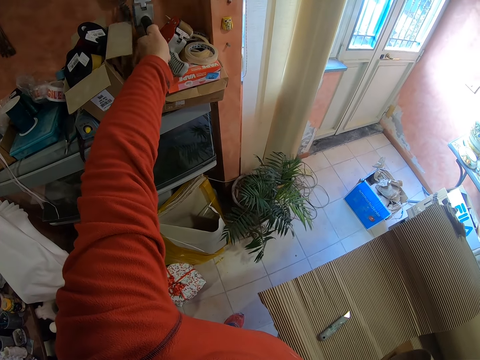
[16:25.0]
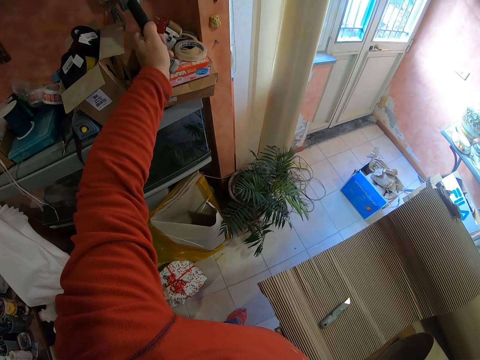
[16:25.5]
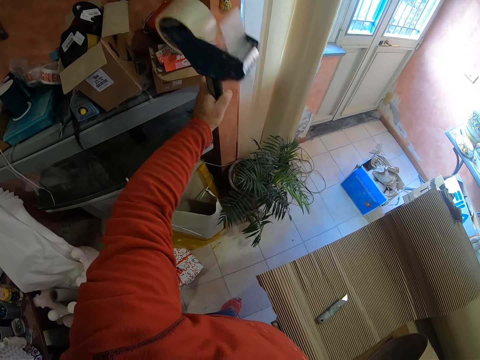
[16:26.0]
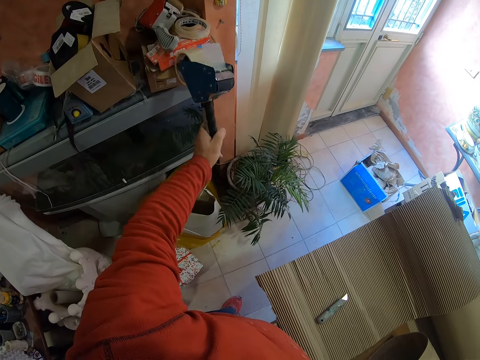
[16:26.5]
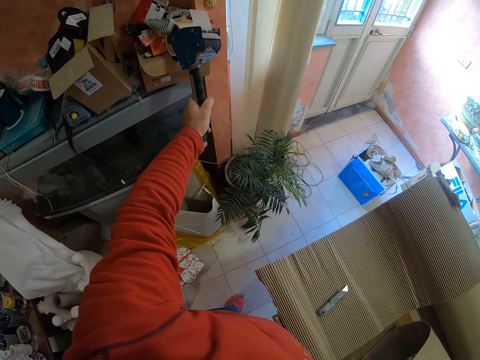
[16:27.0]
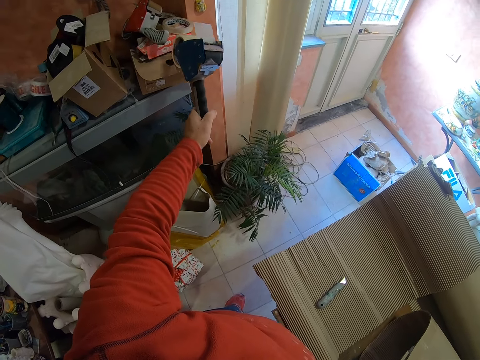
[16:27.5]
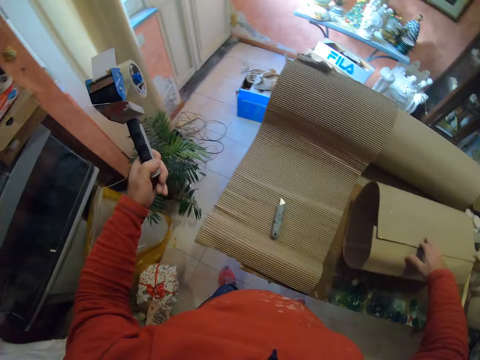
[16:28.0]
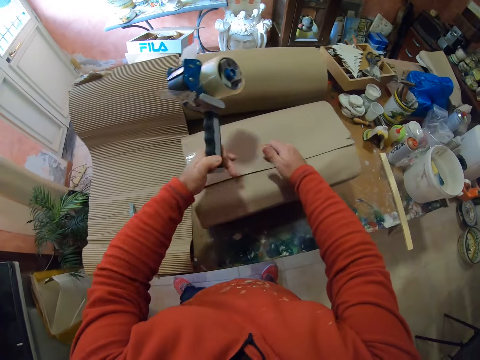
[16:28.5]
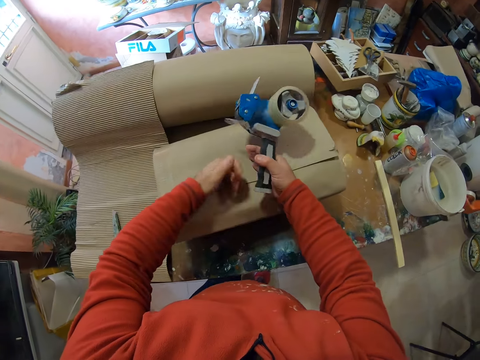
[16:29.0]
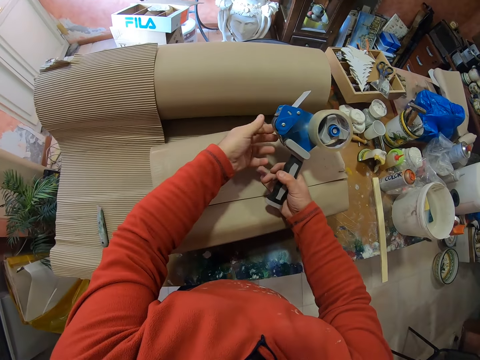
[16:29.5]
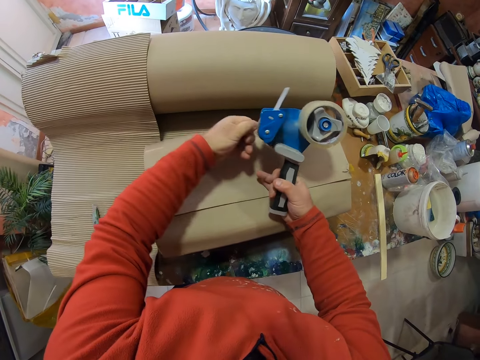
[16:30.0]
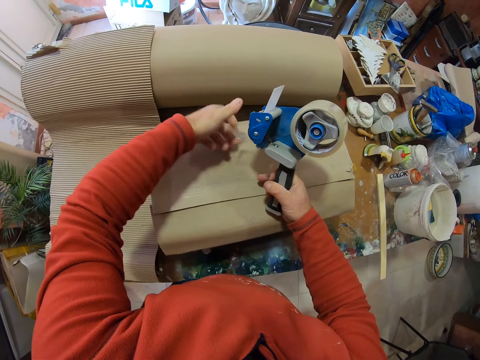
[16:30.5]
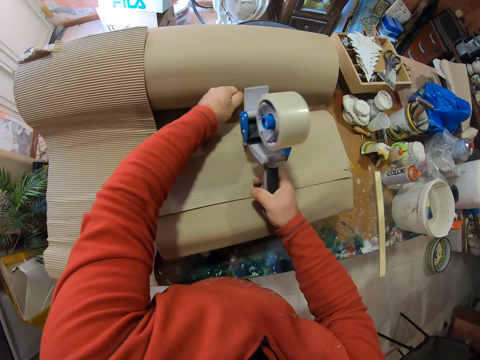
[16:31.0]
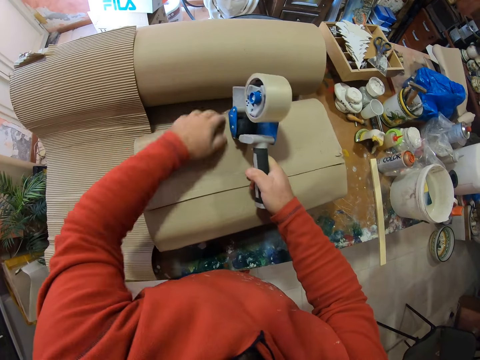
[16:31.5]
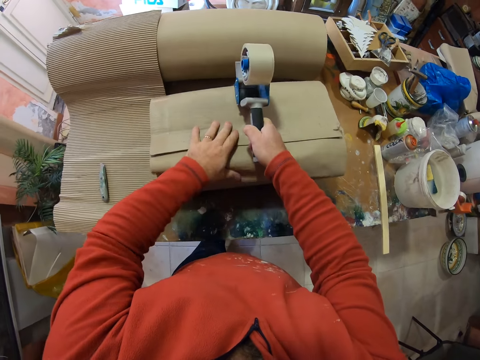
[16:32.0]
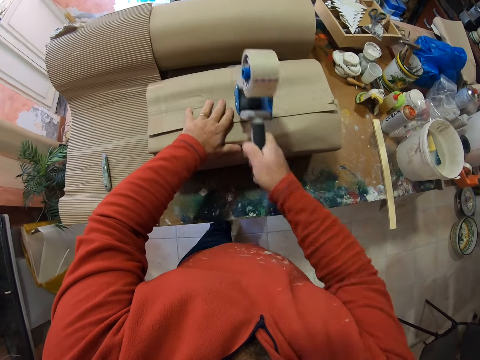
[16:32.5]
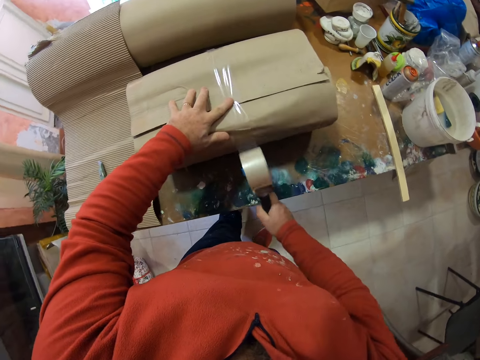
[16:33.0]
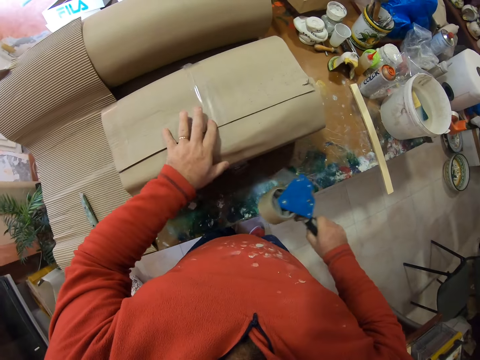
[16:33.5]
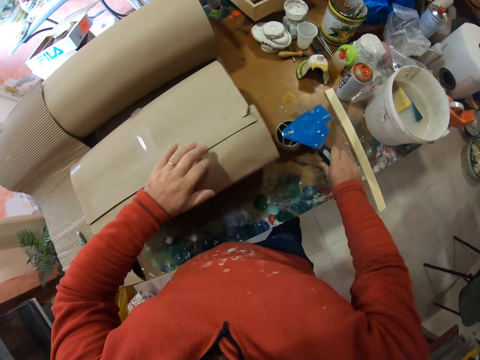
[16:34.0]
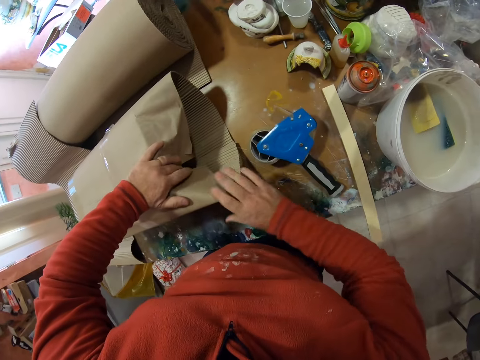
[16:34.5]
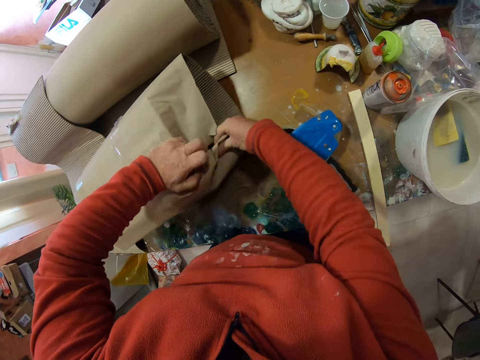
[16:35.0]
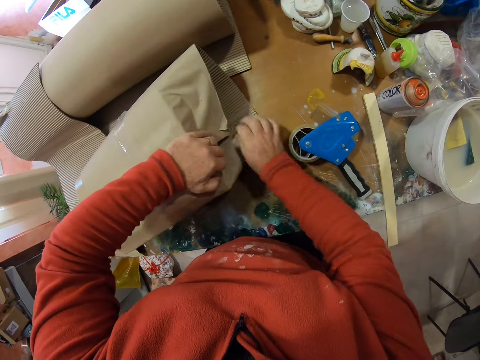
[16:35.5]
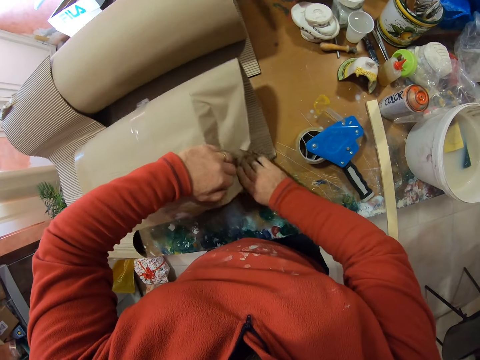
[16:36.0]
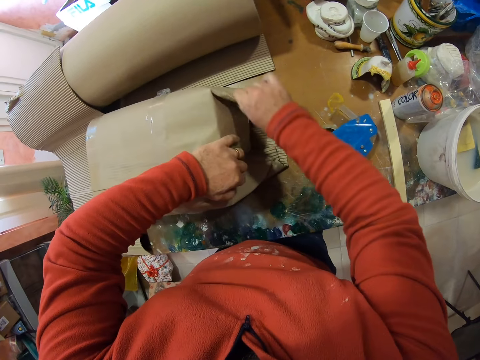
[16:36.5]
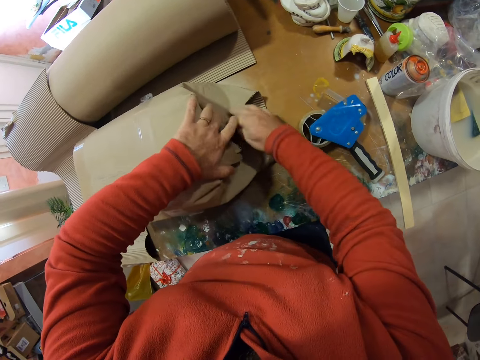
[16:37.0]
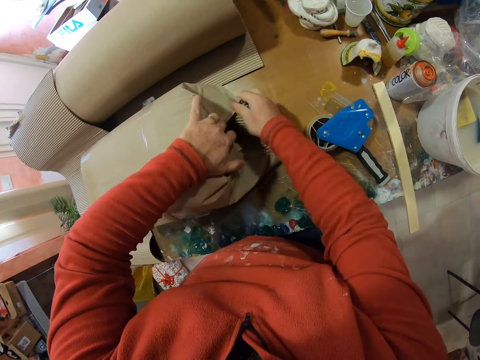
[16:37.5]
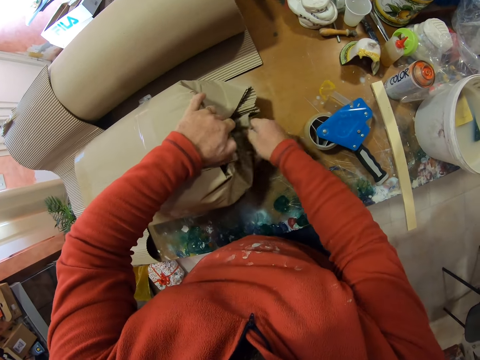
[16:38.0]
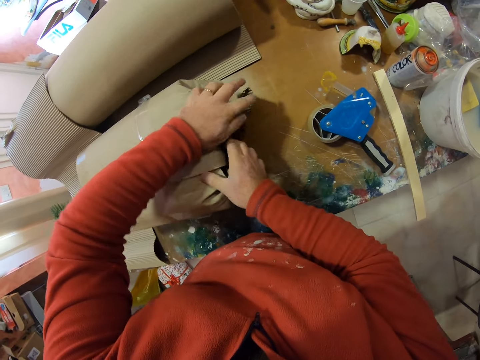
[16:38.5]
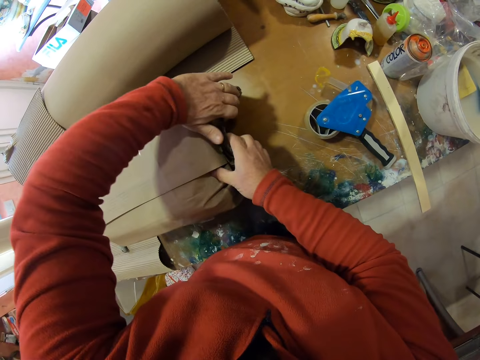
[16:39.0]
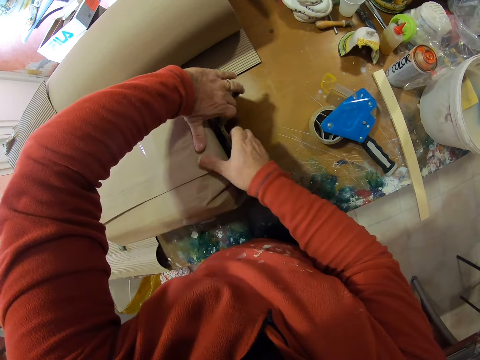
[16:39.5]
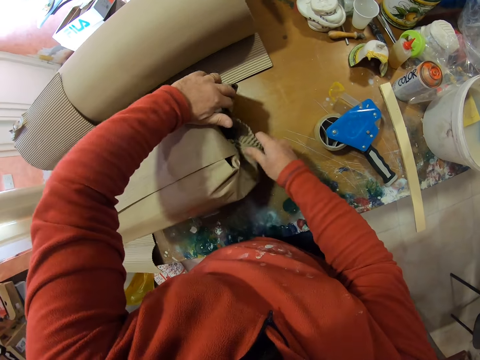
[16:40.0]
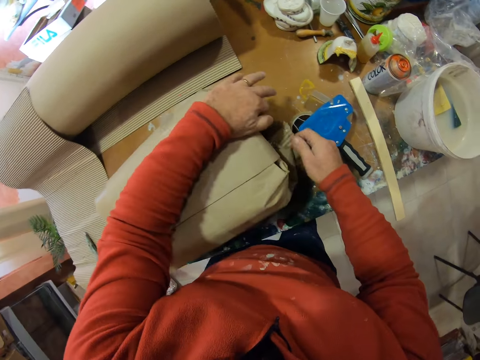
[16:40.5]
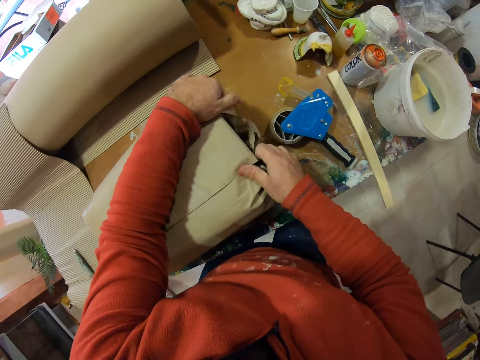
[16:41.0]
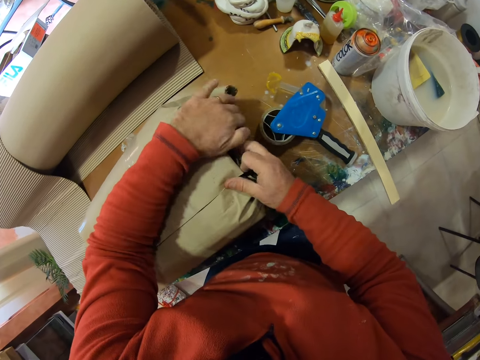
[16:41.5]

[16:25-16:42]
The camera wearer takes a cello tape dispenser. They push the box with the cello tape dispenser. They turn around the house. They stretch the cello tape. They wrap the package with the tape. They put down the cello tape dispenser on the table. They wrap something. They touch the wrapping carton.

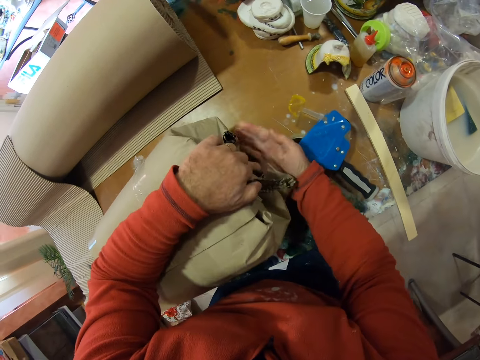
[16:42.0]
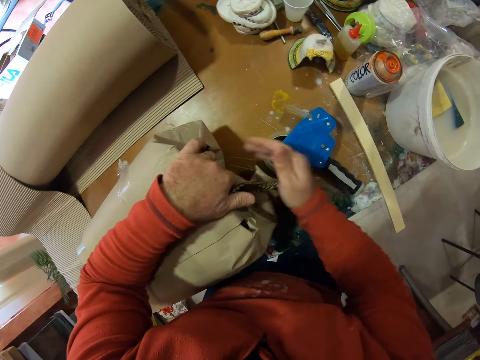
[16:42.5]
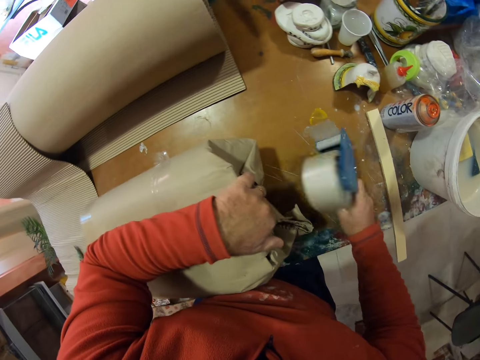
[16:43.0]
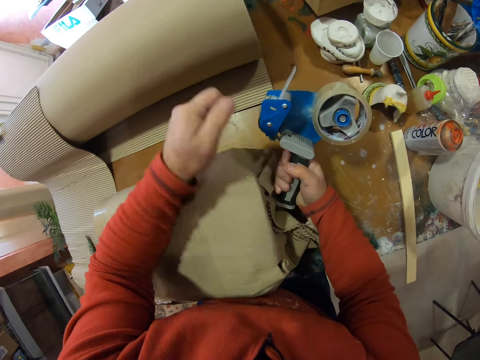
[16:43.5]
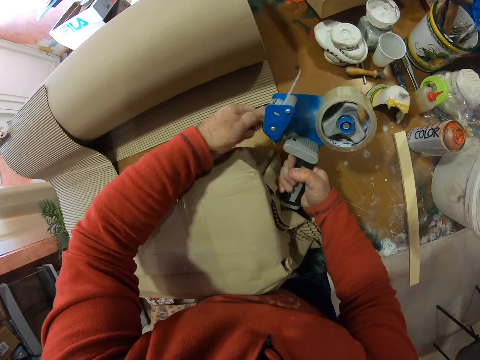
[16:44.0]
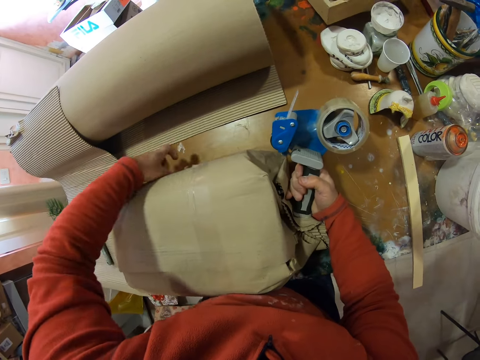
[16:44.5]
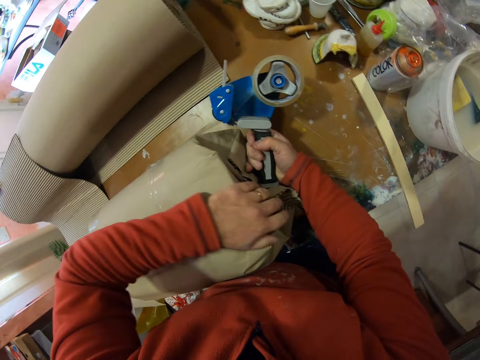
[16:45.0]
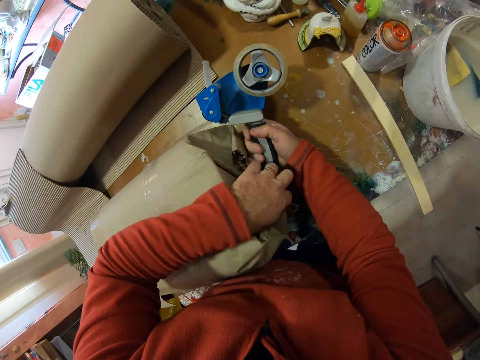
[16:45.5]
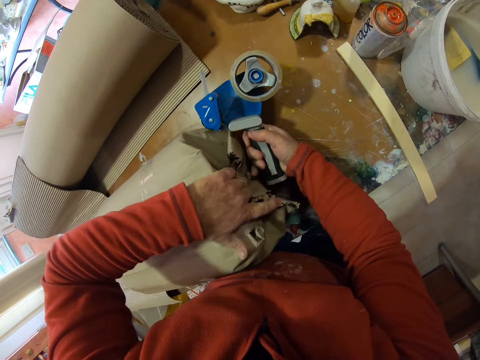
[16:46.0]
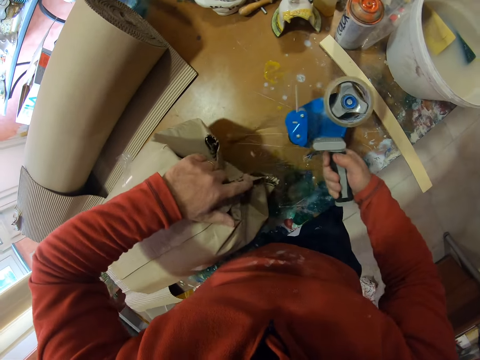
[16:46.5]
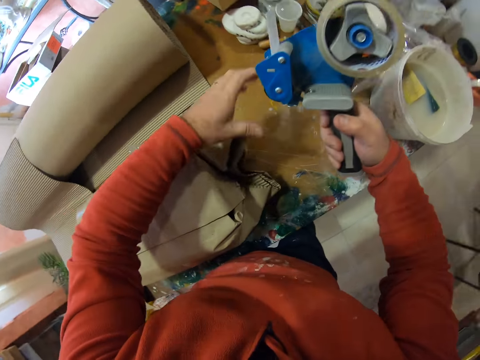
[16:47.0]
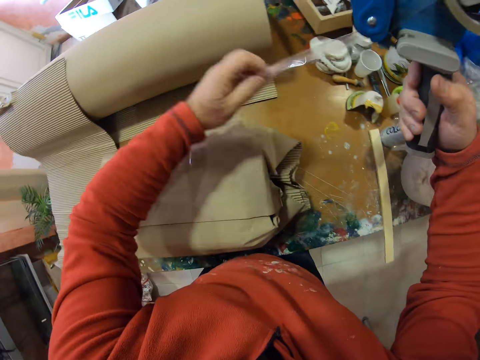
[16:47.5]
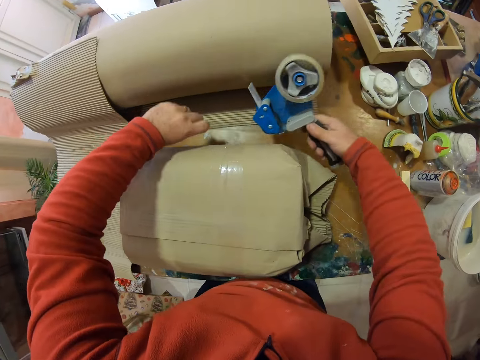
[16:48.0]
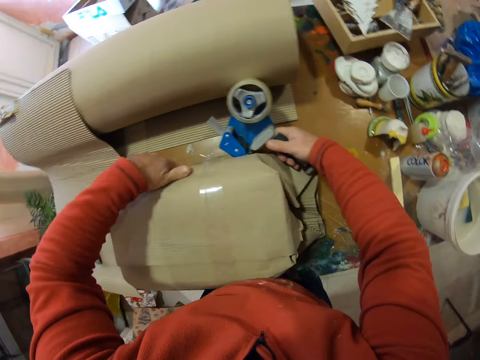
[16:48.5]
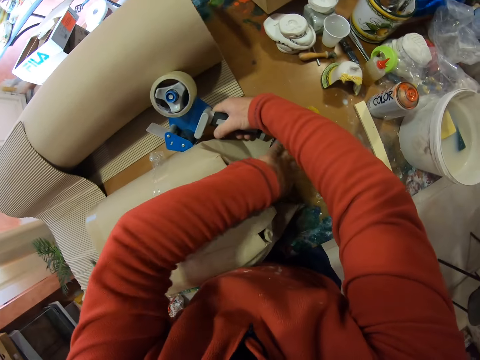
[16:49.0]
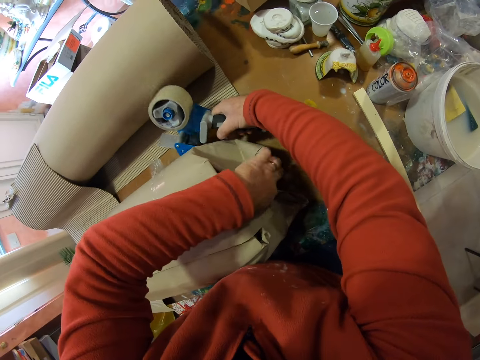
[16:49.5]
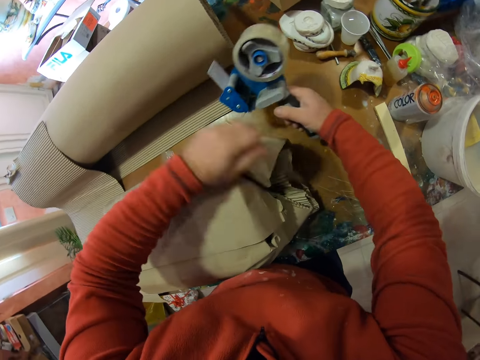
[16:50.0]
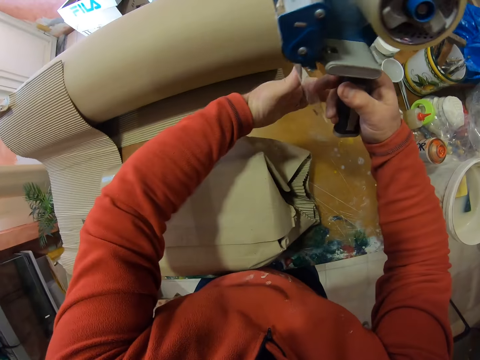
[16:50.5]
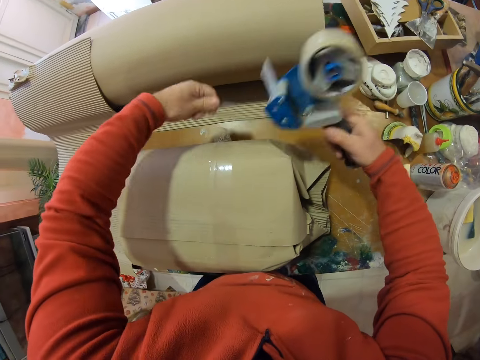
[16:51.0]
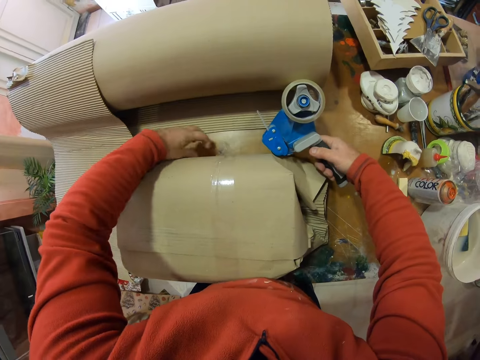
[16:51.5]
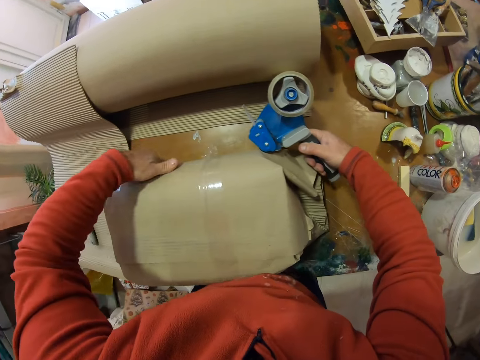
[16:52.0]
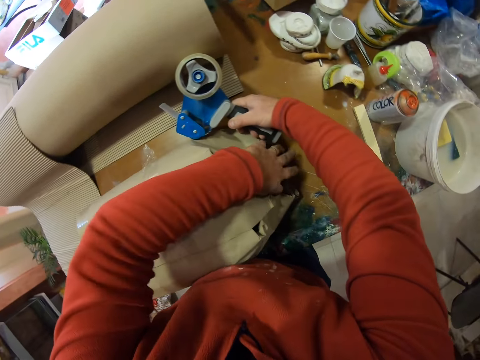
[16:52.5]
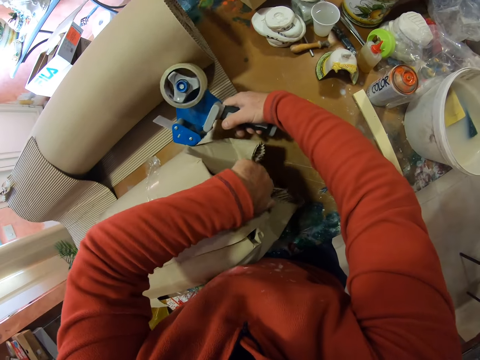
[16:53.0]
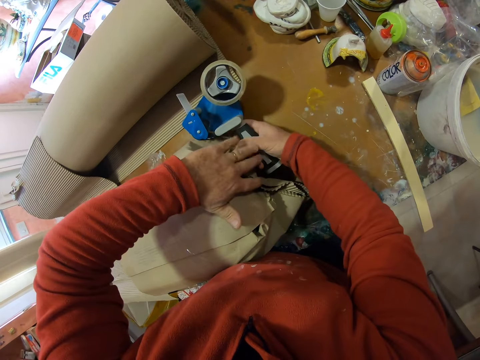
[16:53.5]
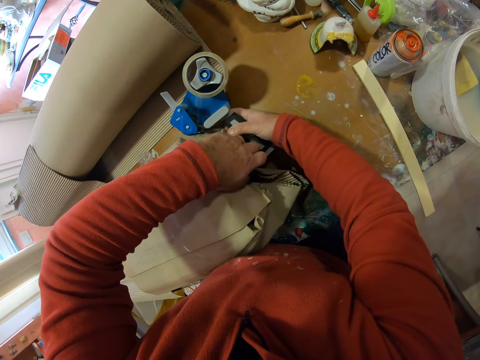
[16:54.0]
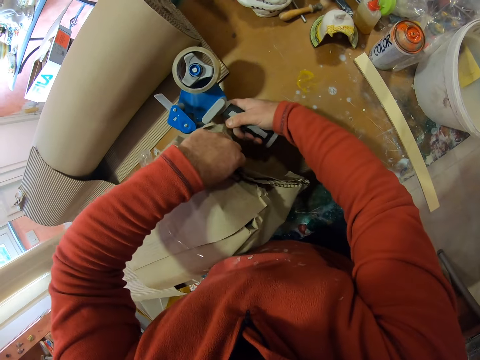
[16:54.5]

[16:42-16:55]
The camera wearer takes the cello tape dispenser. They wrap the package with the tape. They stretch the cello tape and wrap something with the cello tape.
